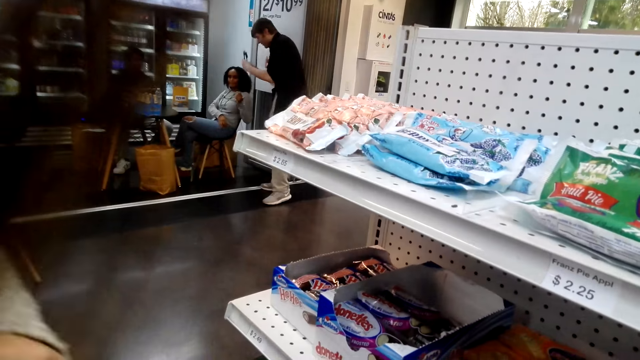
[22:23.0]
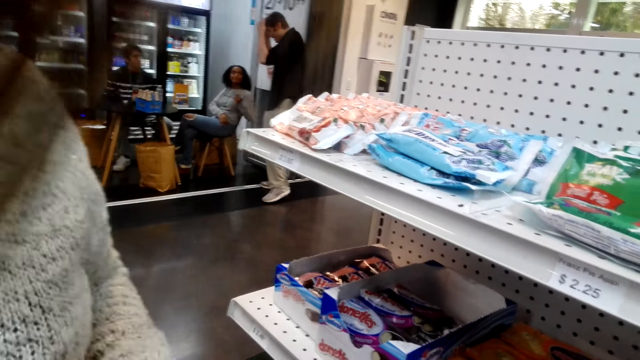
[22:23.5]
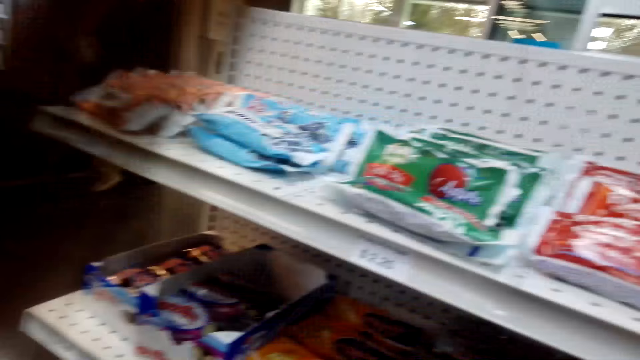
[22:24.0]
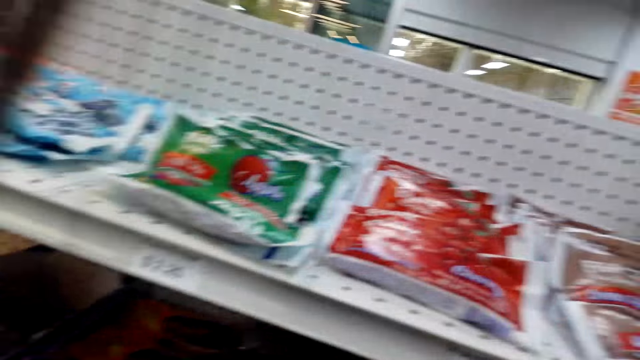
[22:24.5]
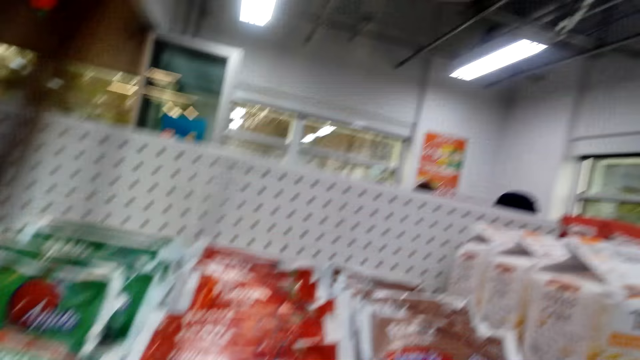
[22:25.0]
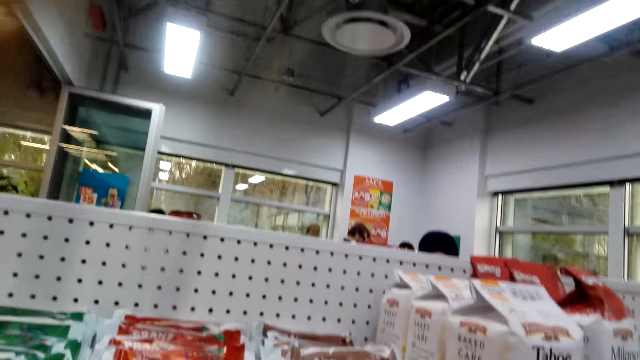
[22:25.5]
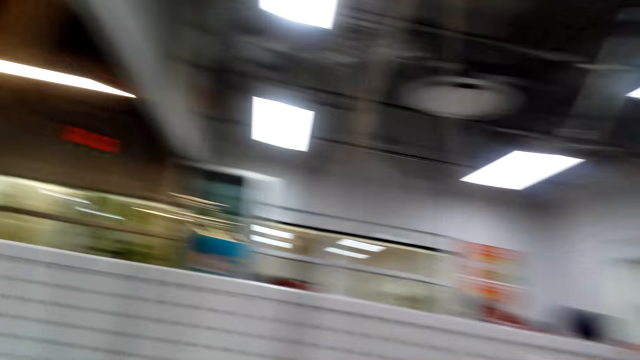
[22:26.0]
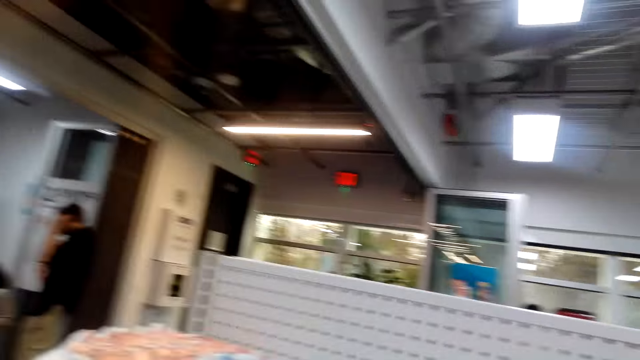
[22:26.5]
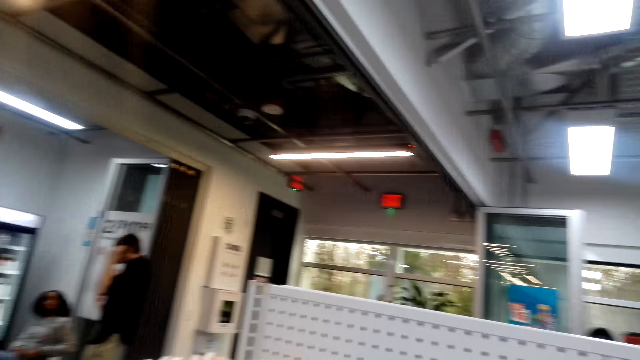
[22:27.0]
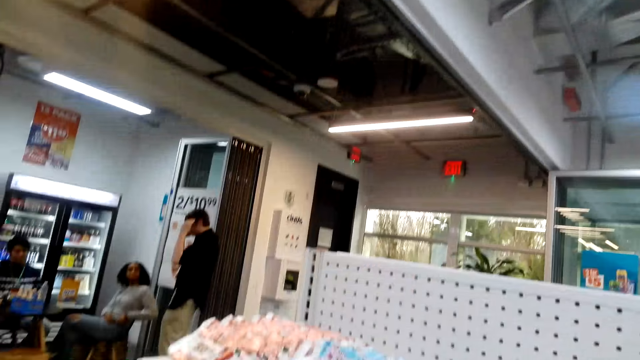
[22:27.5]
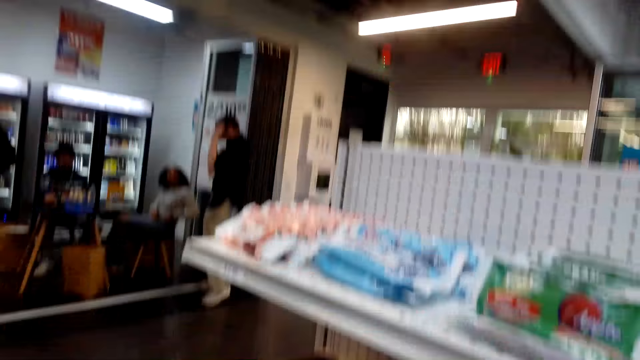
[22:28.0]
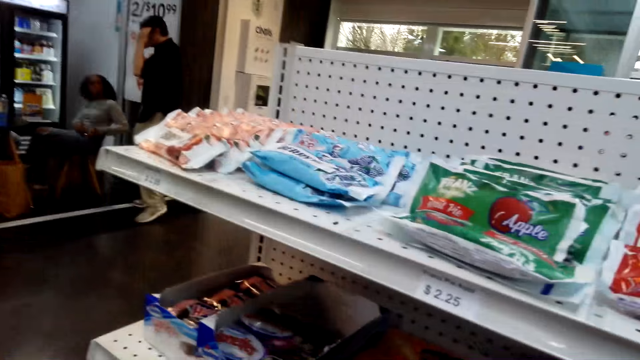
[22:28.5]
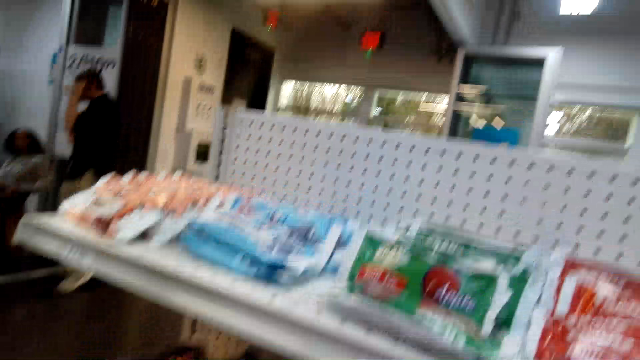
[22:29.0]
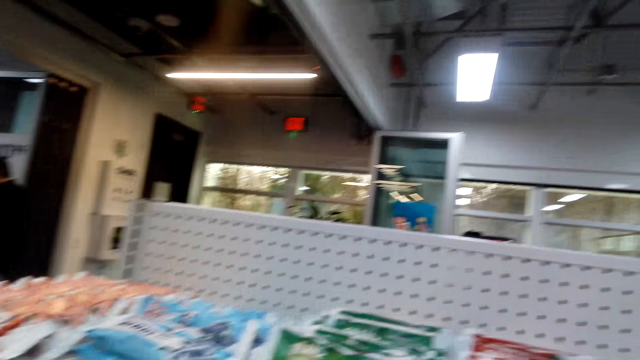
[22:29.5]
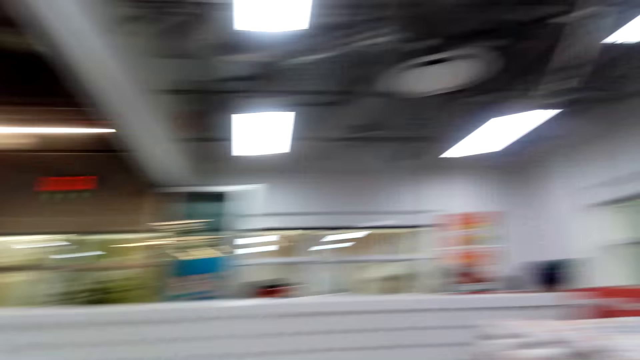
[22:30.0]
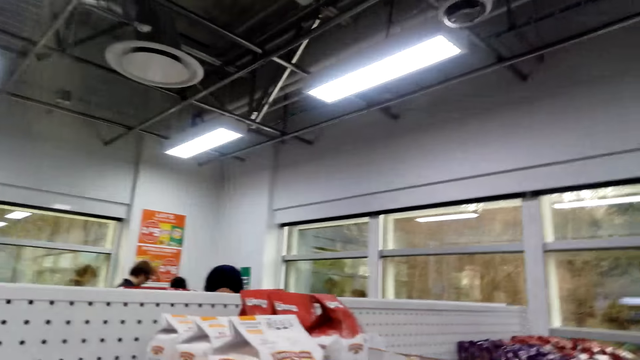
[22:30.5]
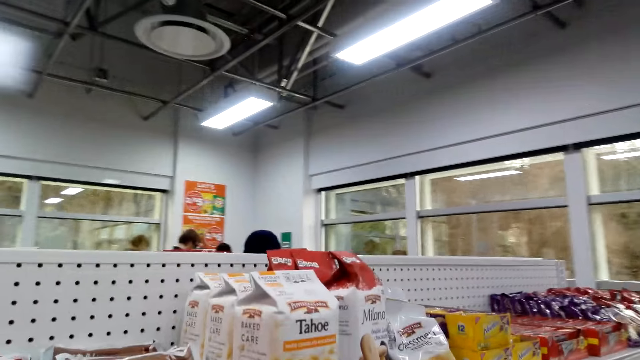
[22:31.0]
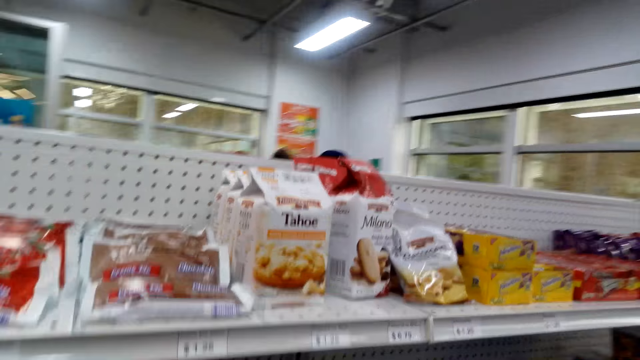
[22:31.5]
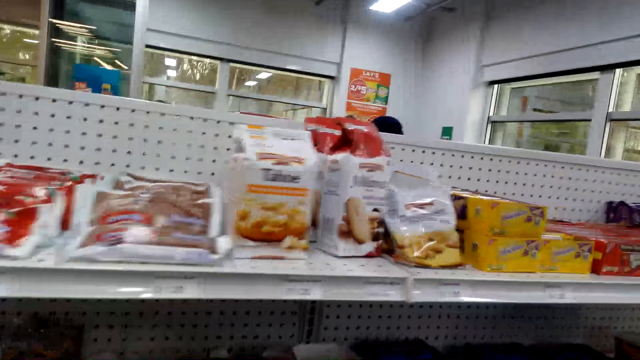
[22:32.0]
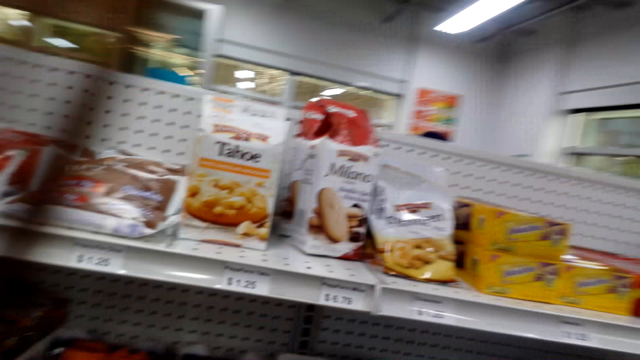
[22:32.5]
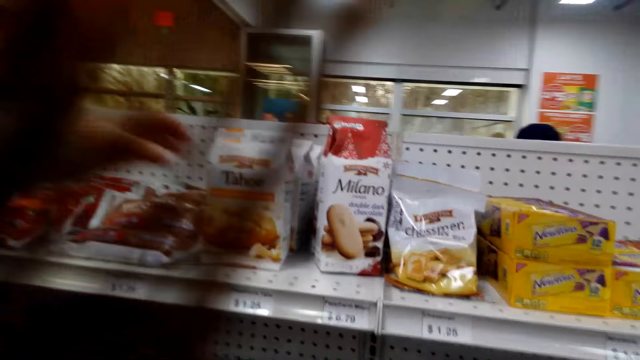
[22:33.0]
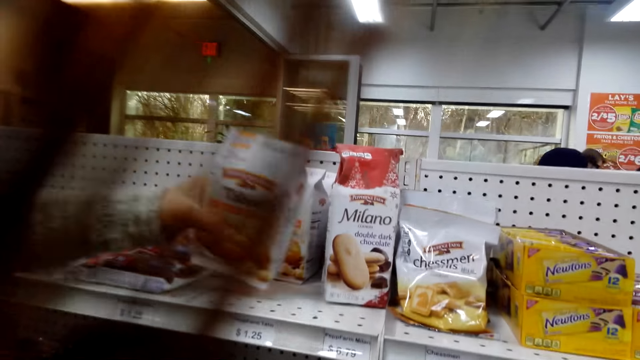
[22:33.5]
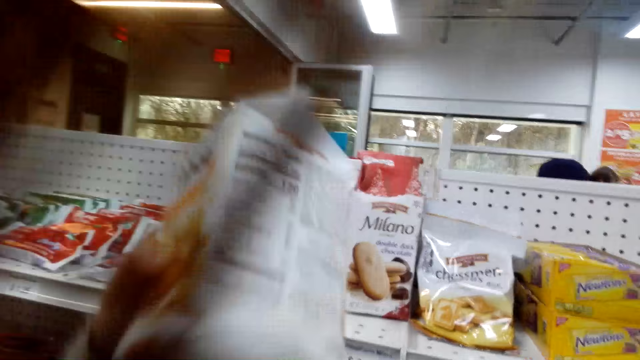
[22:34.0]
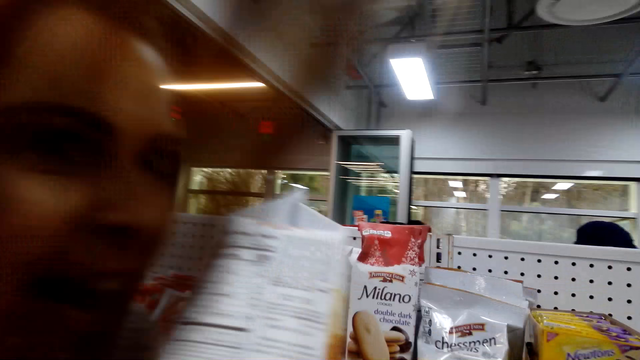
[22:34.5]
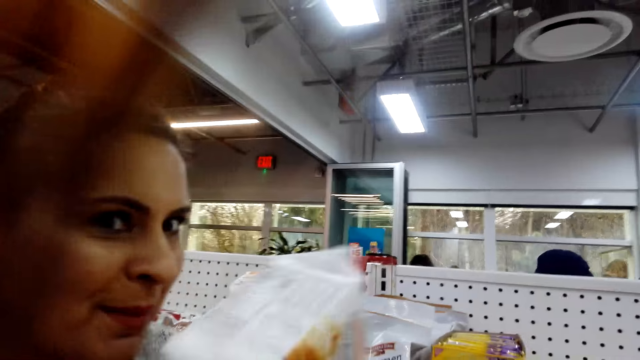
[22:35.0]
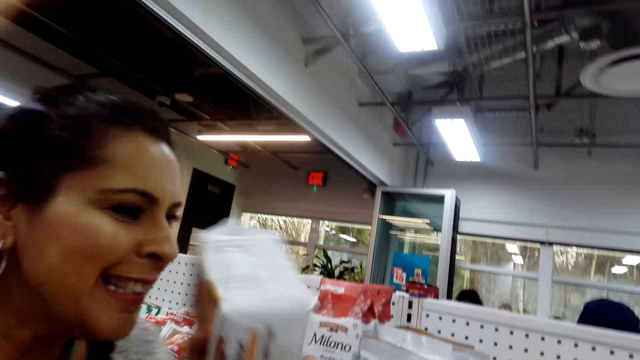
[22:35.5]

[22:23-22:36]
A person puts on glasses. The camera wearer looks around. They look around again. Another person takes a packet of food stuff from the shelf.

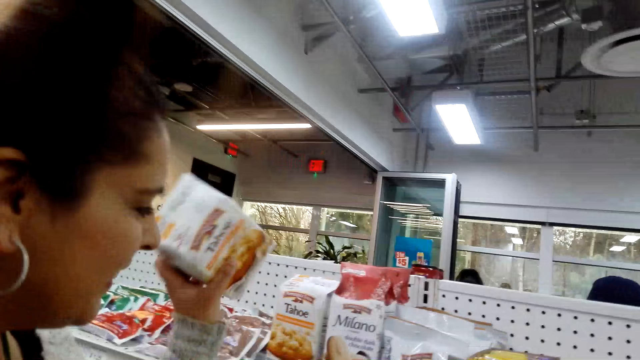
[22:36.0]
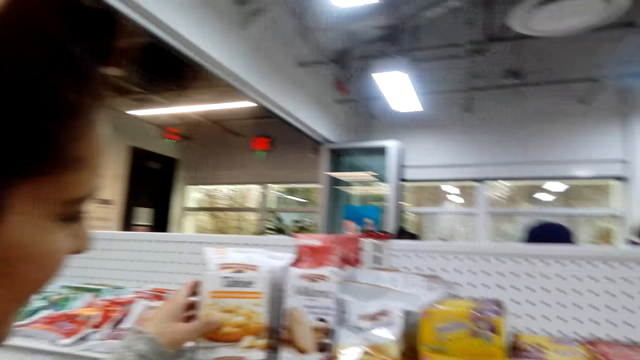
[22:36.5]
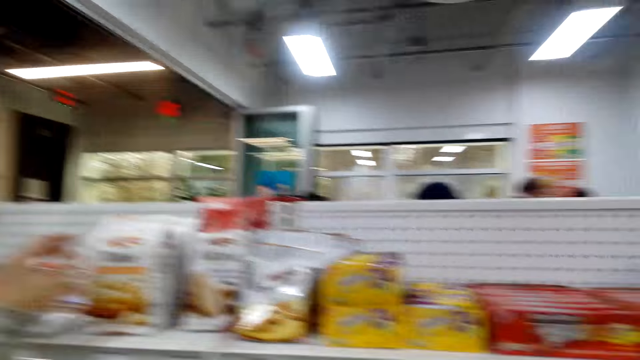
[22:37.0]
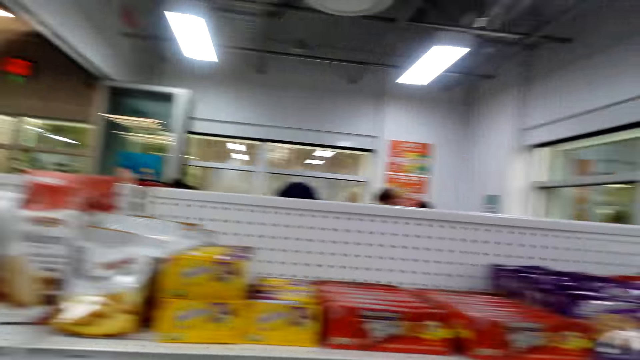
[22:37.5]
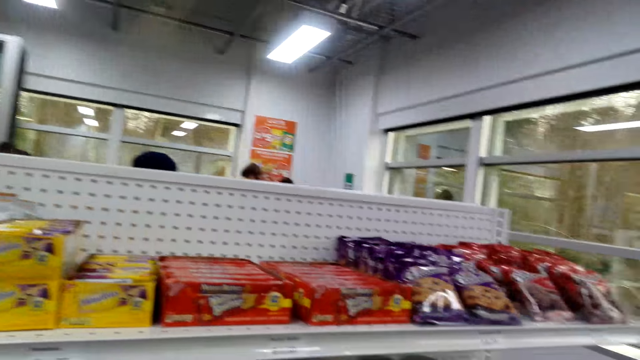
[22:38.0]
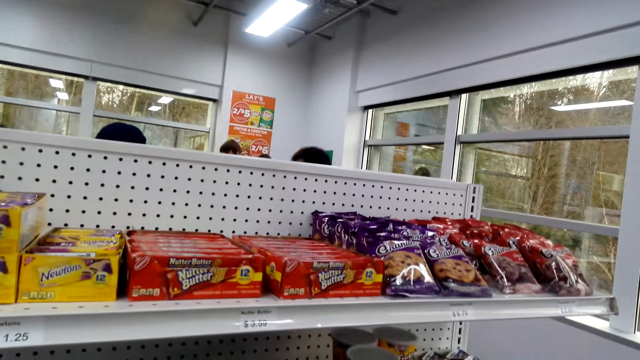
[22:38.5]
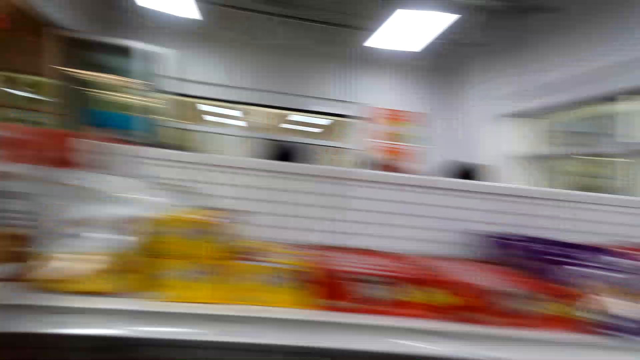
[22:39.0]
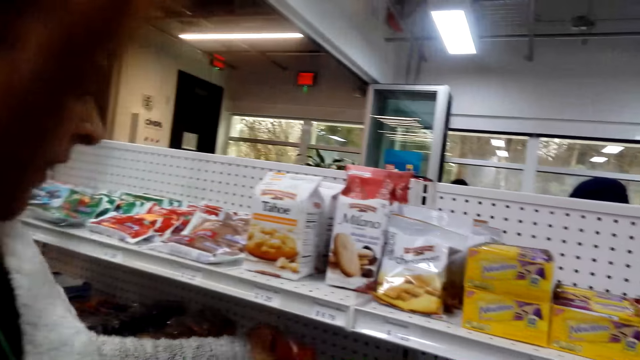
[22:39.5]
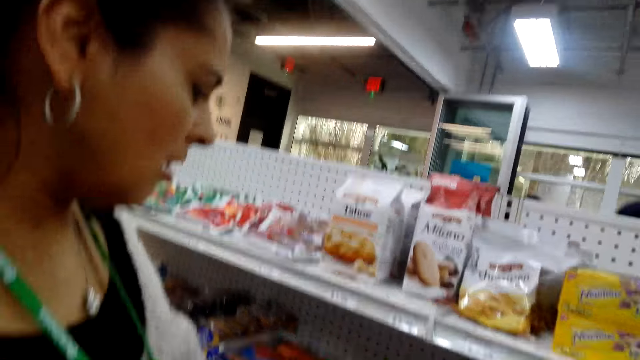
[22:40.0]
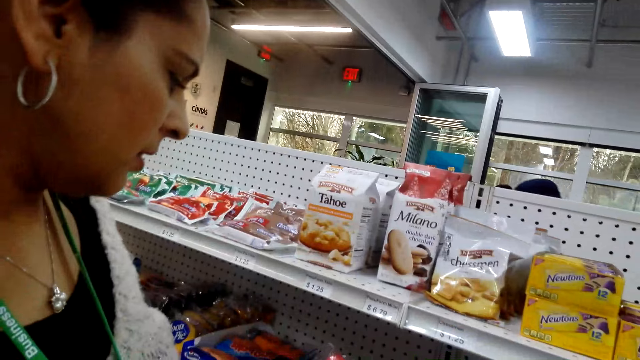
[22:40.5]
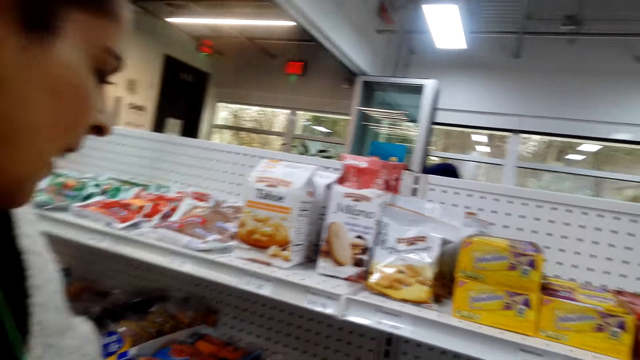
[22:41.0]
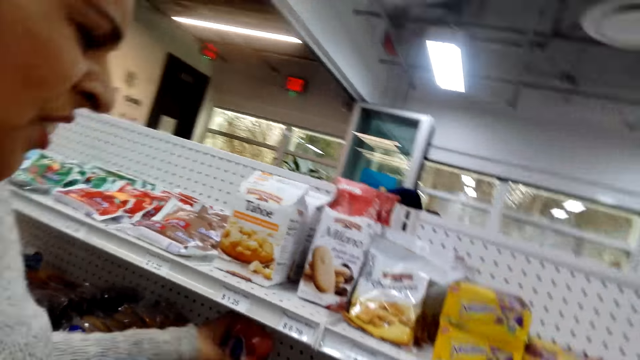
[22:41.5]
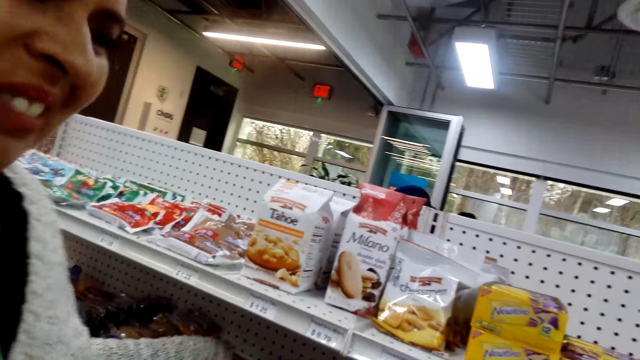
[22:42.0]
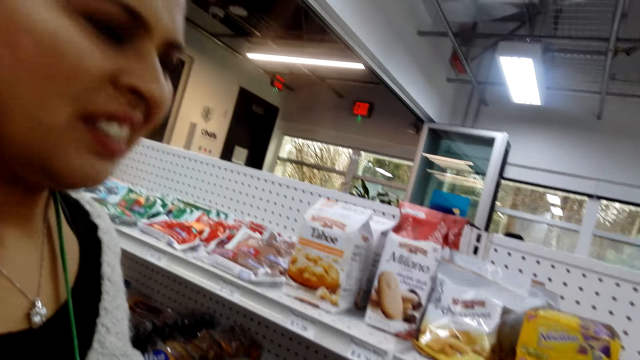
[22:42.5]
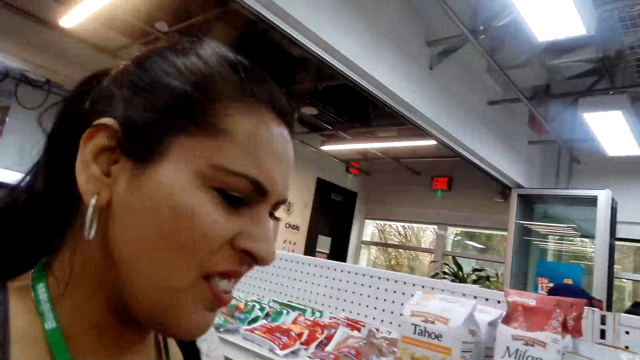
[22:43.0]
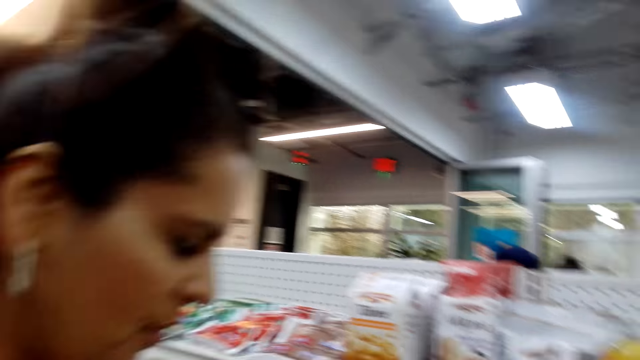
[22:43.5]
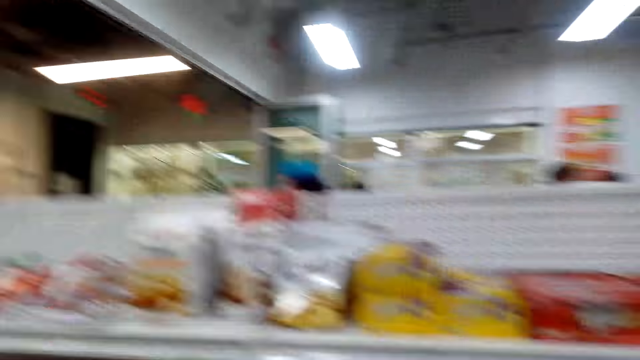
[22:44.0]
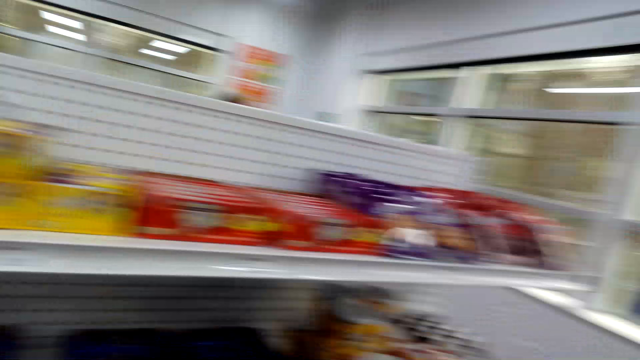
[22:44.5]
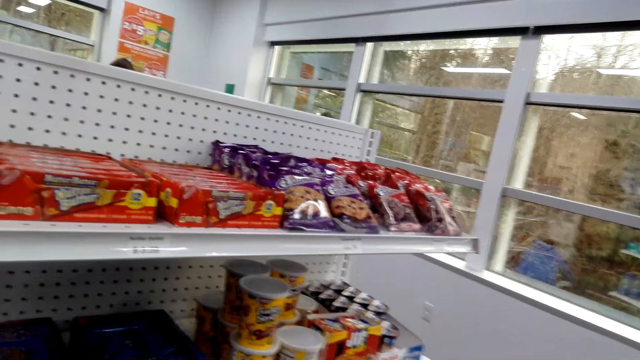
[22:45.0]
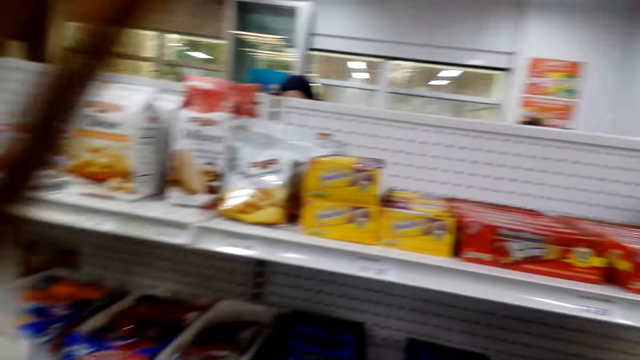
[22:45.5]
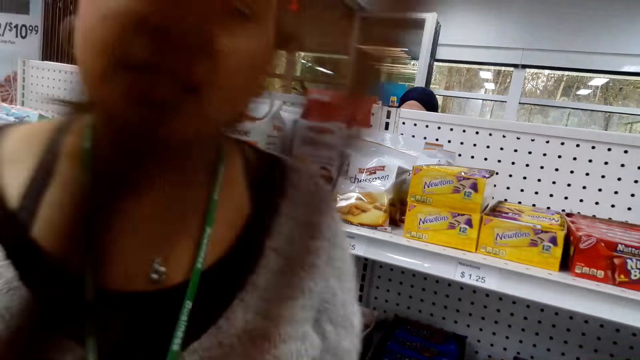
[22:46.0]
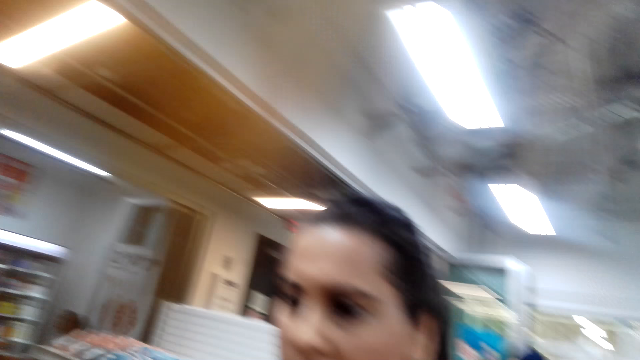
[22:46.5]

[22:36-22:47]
The person interacts with the camera wearer. The camera wearer looks at the person. They look around. The person holds something. The camera wearer looks at the person. The person talks. The camera wearer looks around.
